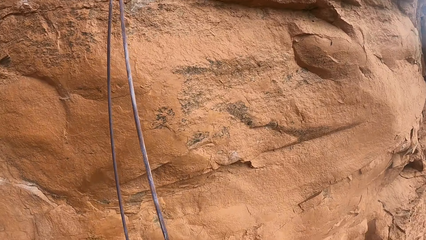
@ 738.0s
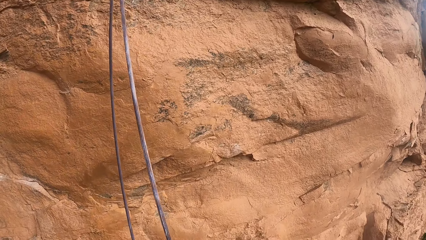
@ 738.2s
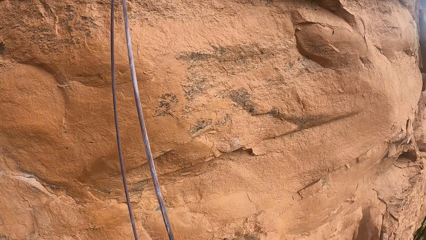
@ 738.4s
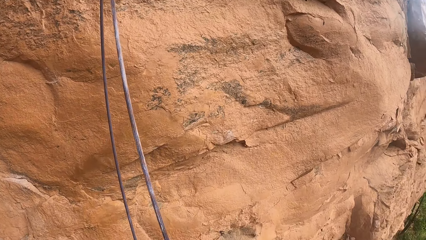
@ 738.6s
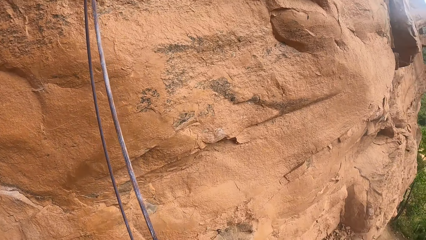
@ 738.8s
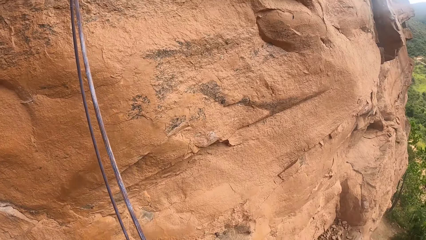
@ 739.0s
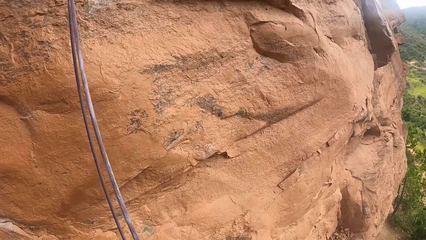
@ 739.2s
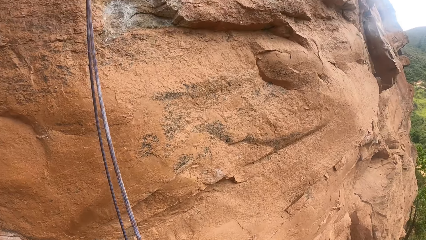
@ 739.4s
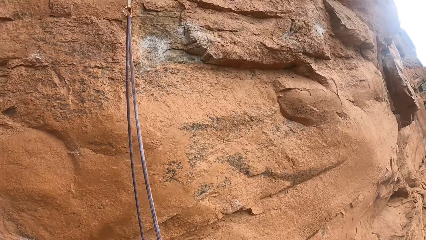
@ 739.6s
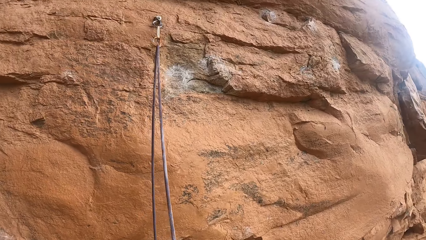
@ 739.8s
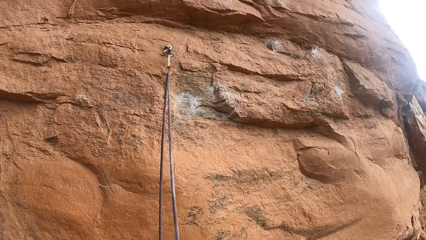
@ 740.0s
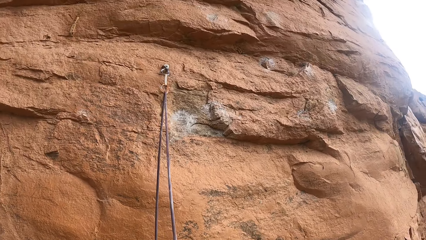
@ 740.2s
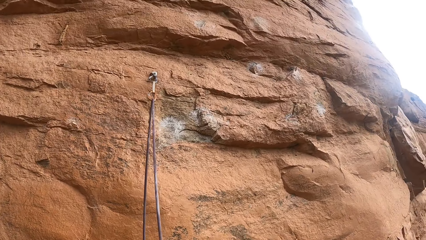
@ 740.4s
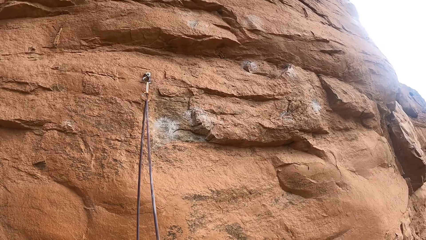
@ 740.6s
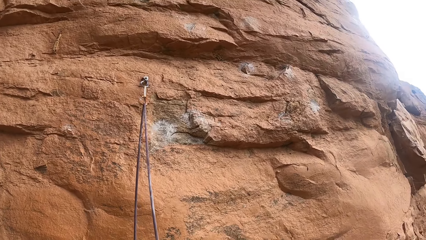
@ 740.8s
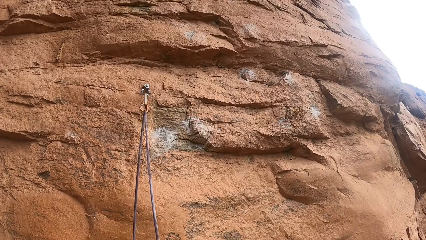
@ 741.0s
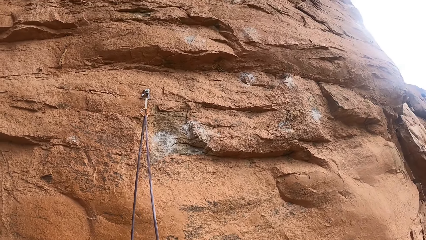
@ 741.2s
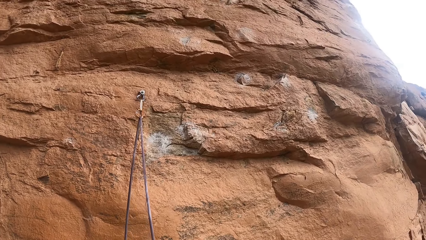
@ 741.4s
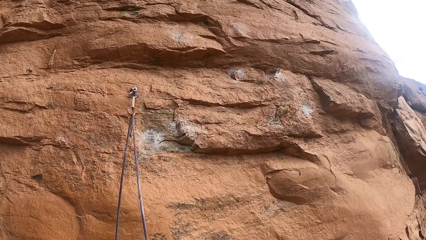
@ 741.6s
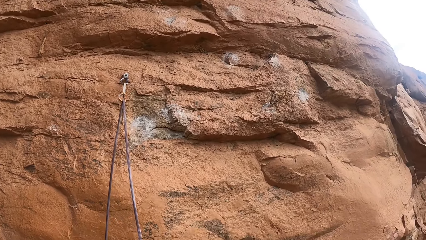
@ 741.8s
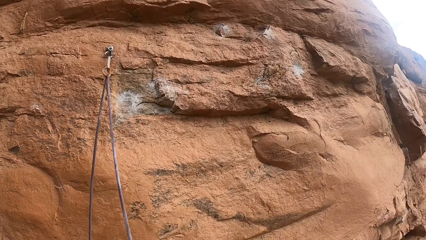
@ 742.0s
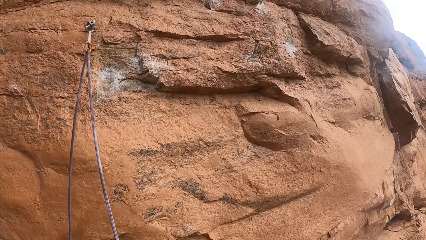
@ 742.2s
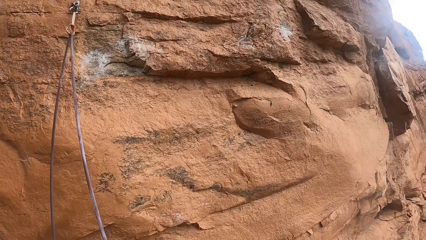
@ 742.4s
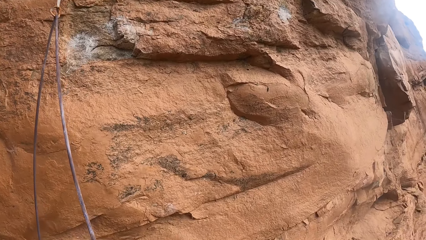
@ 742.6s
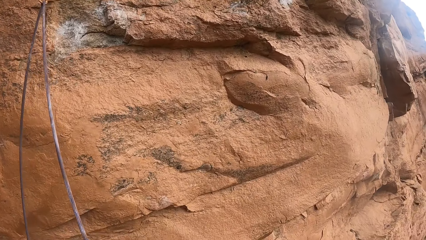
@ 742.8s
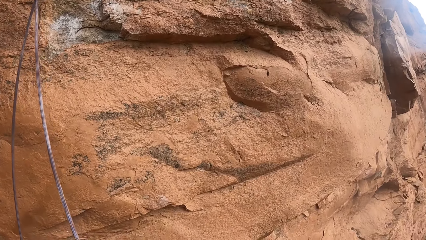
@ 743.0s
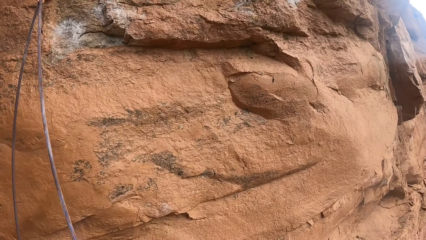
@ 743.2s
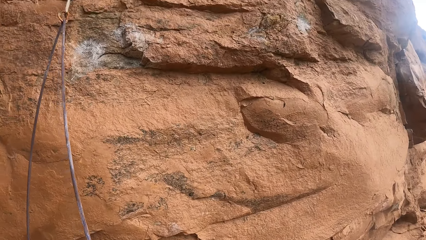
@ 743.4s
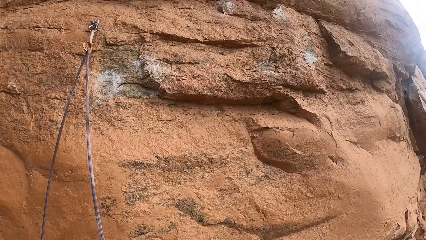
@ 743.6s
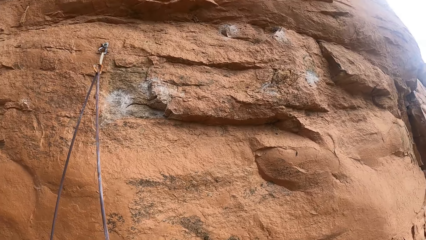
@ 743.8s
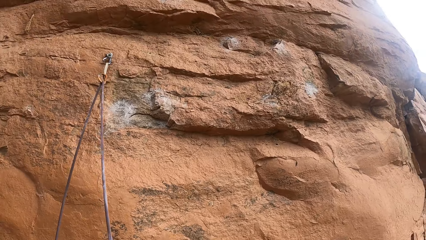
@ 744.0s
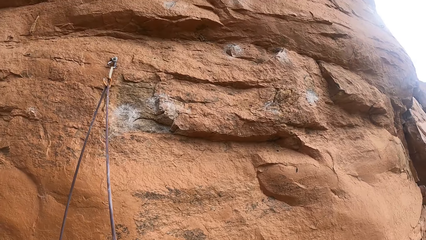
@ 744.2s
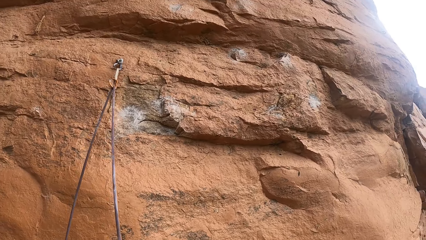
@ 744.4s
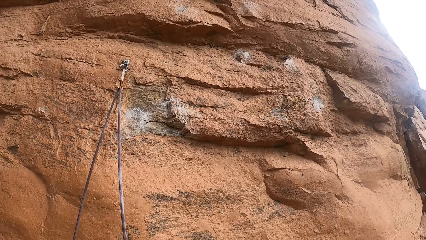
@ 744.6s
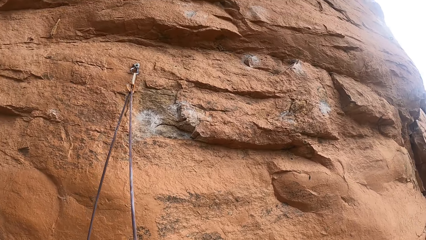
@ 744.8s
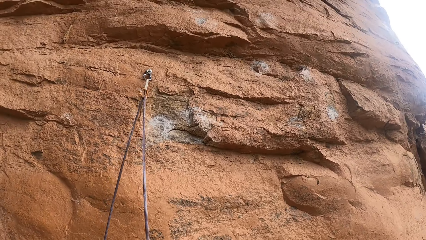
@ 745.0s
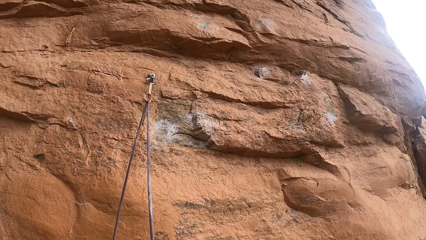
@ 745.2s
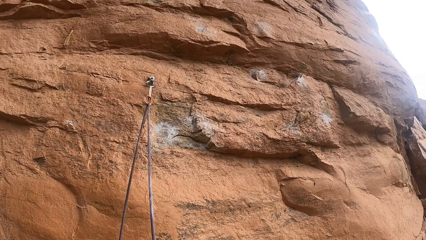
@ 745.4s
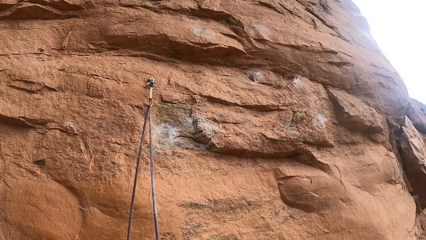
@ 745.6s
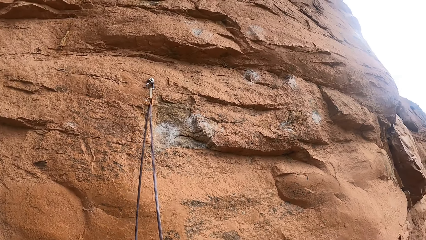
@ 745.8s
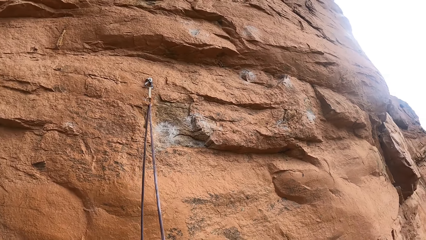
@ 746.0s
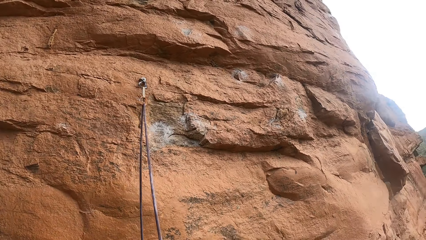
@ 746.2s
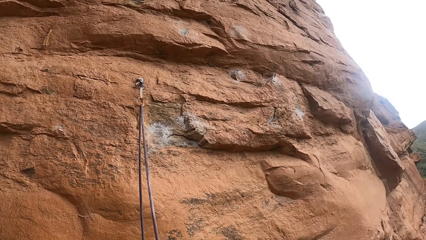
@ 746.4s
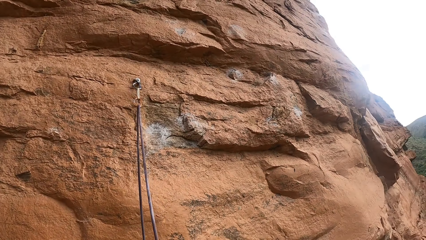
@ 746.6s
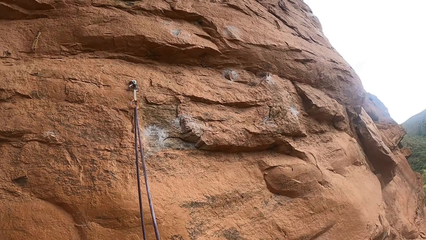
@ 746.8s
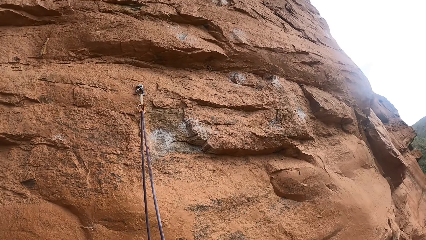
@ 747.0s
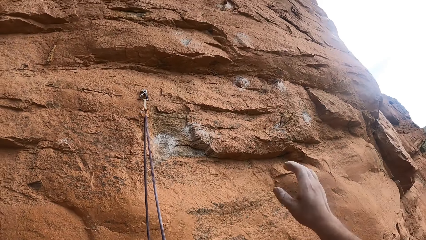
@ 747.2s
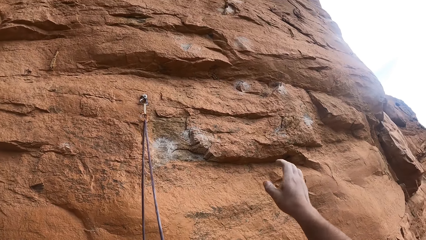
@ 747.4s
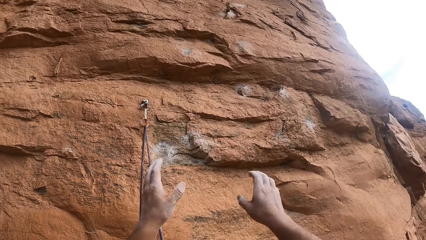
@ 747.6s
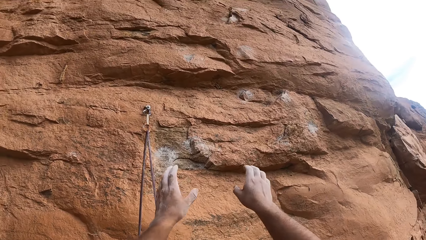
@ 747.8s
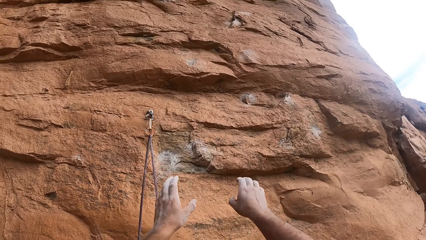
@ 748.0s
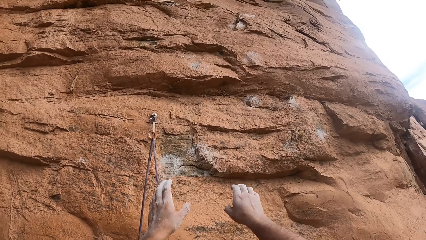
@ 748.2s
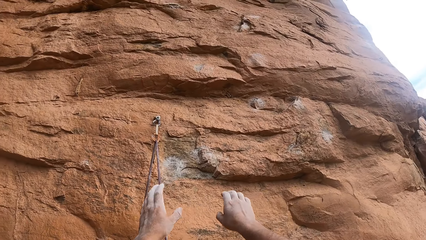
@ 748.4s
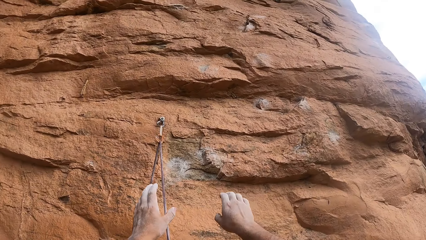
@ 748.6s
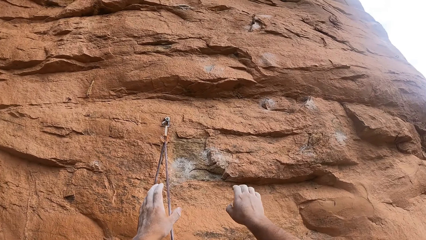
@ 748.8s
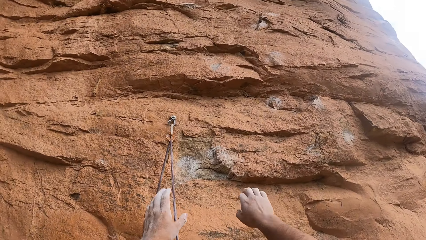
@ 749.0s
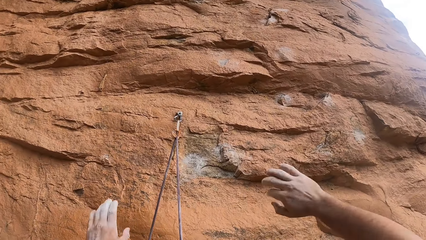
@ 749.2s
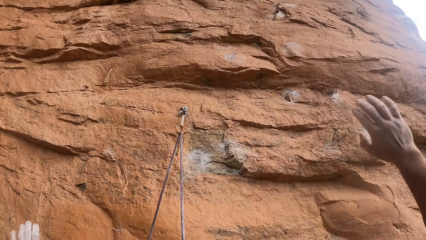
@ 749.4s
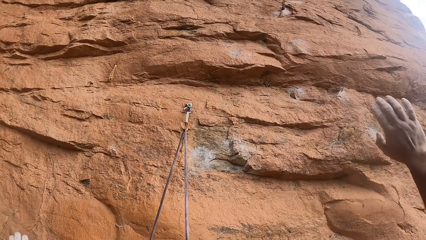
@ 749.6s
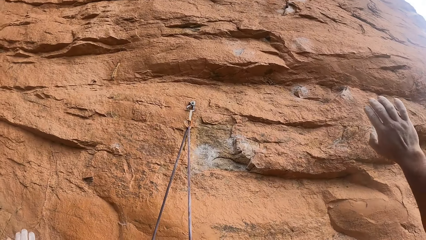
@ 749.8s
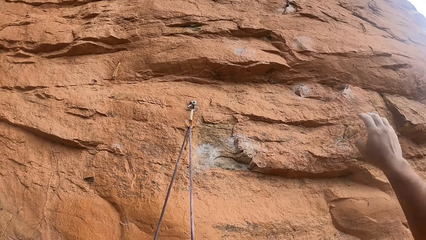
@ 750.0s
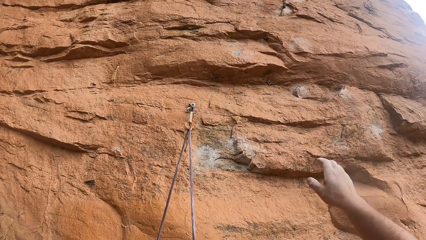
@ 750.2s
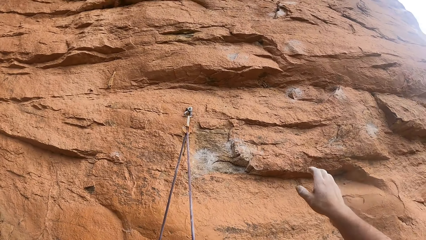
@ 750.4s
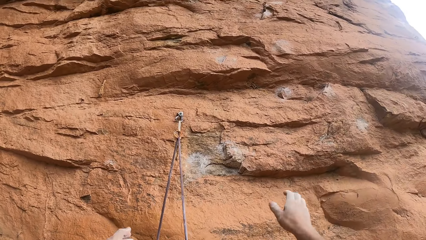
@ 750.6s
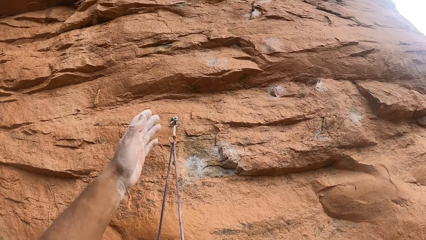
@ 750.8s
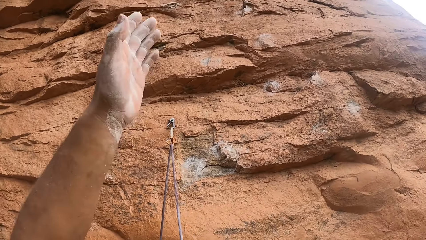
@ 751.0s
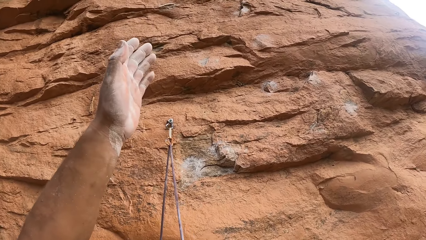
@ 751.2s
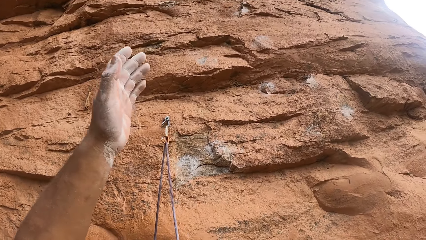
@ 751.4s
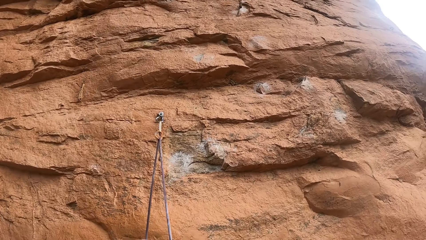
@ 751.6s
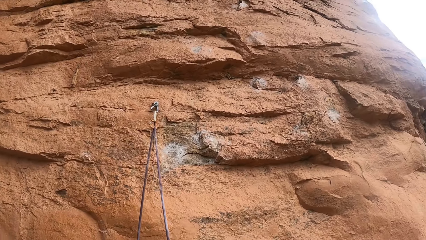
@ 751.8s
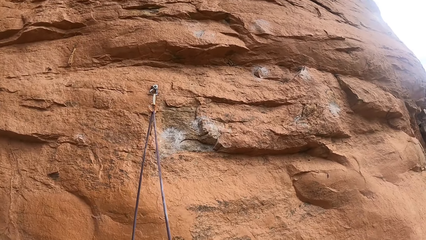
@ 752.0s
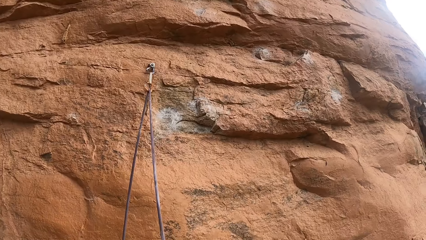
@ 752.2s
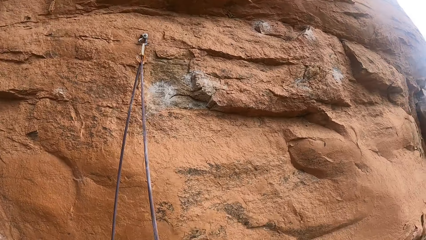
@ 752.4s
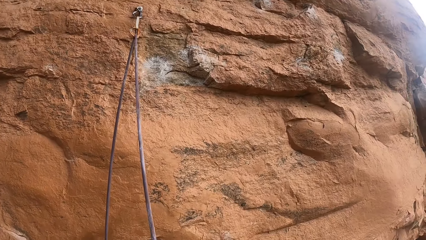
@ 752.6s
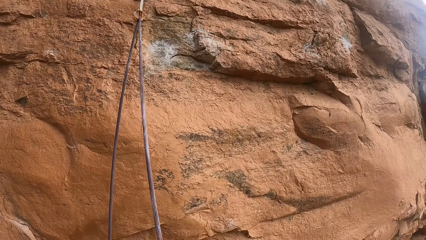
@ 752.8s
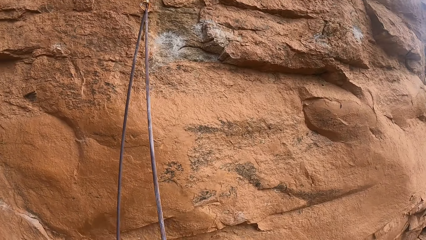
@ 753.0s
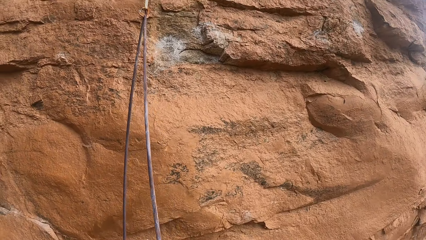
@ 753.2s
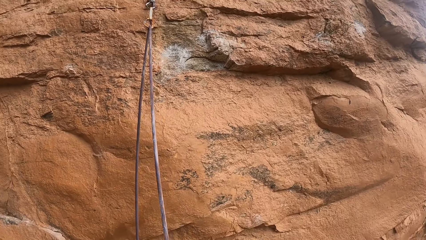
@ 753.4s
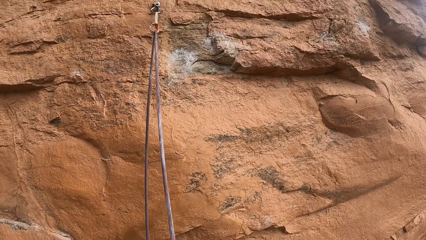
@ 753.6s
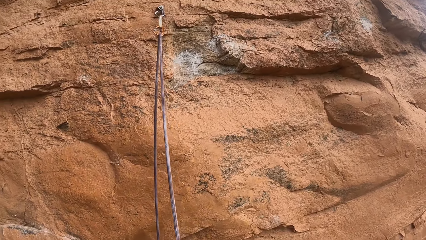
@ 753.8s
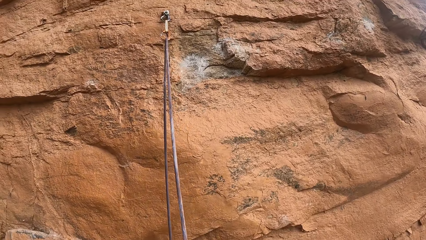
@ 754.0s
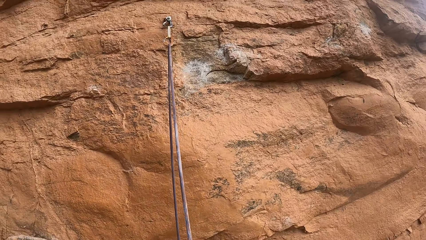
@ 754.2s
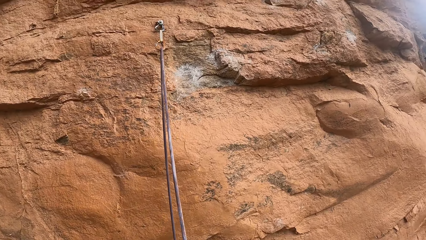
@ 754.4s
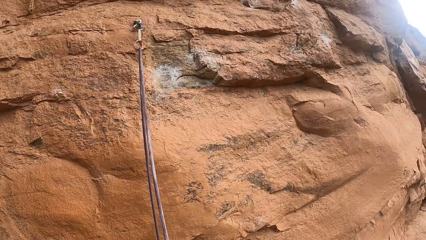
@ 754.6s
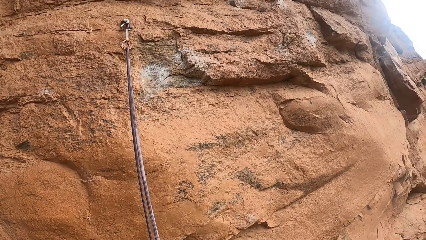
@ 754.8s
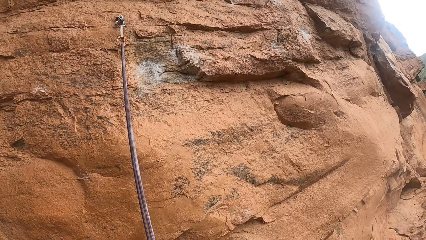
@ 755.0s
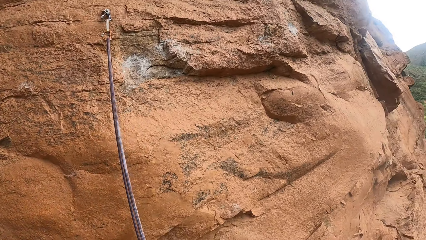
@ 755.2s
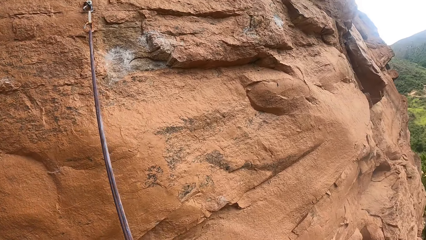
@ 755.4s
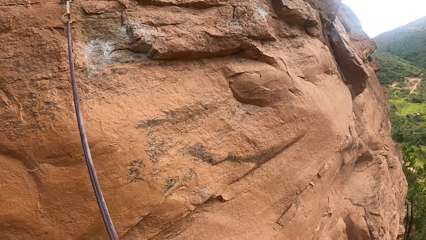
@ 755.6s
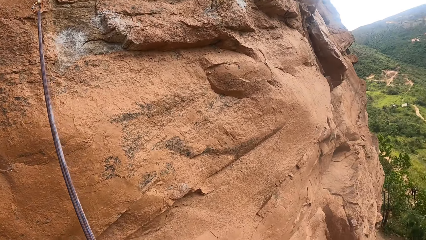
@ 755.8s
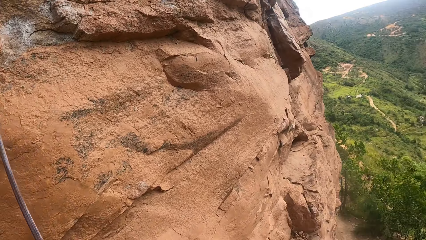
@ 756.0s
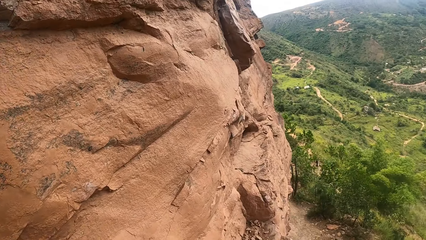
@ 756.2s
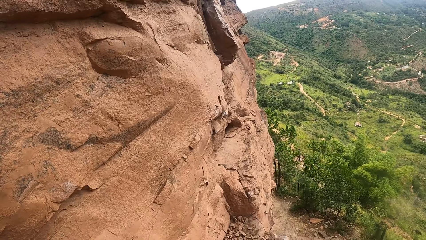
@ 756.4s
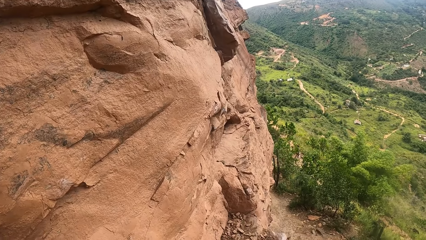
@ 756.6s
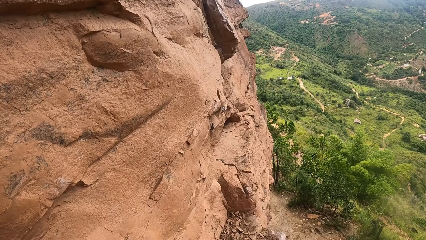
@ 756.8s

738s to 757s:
The camera wearer looks at the rock. They lift both hands. They move around both hands. They look at the rock.
